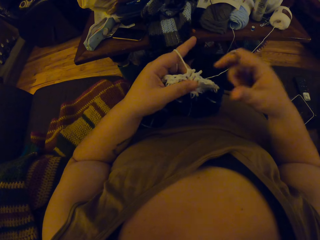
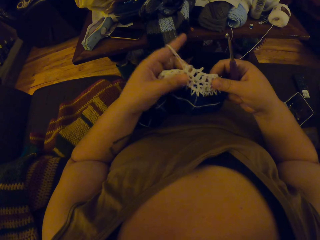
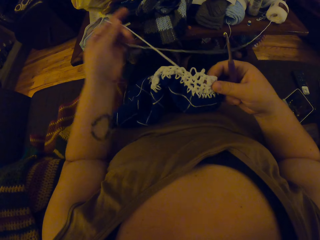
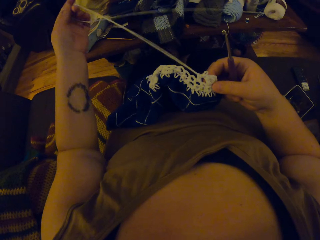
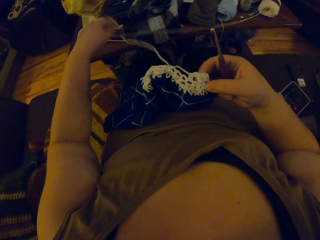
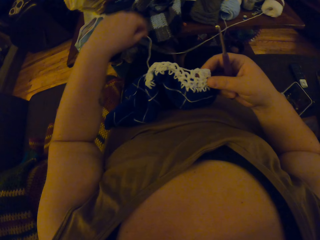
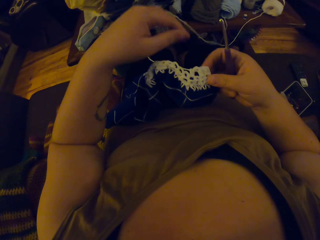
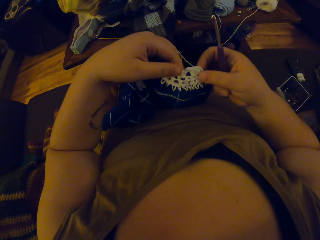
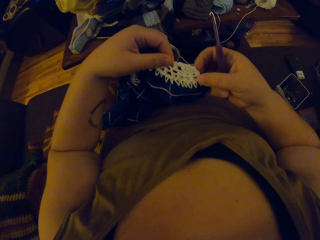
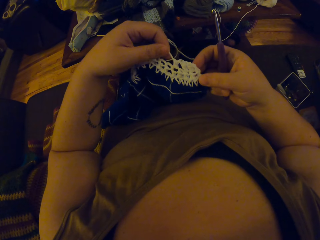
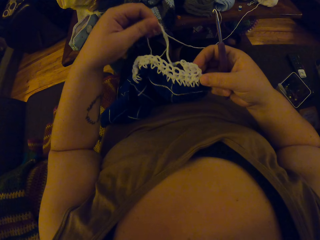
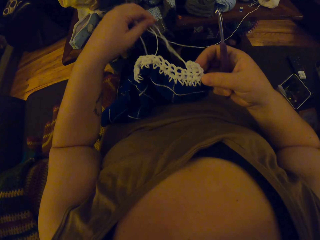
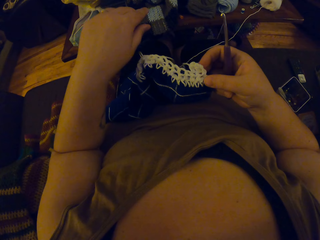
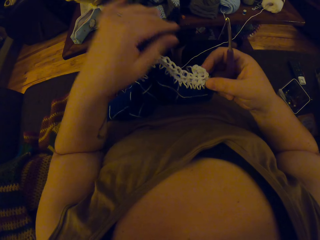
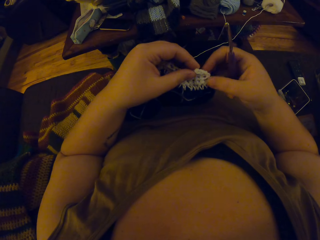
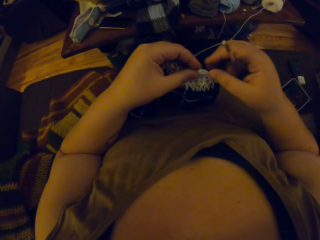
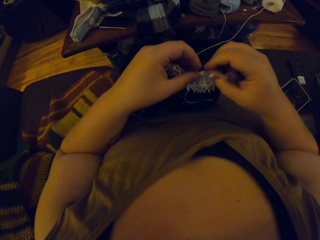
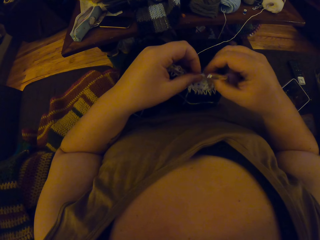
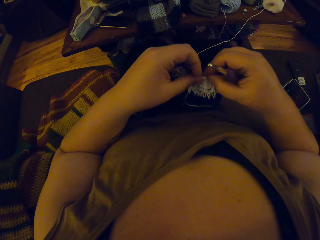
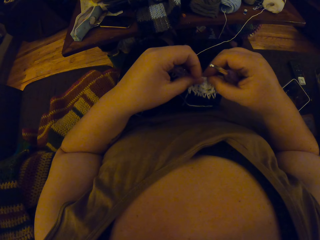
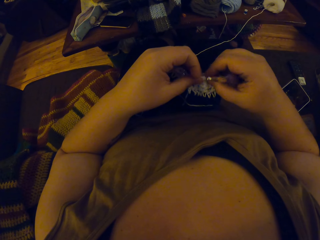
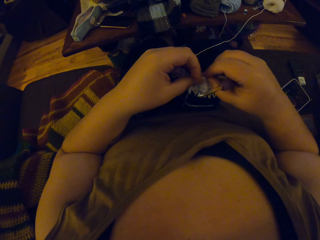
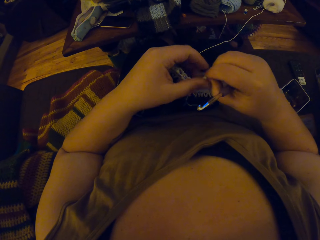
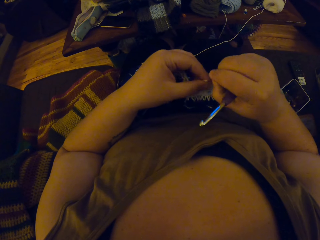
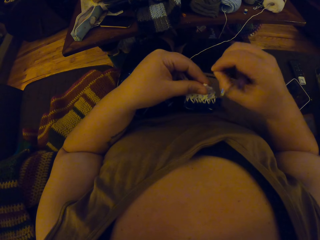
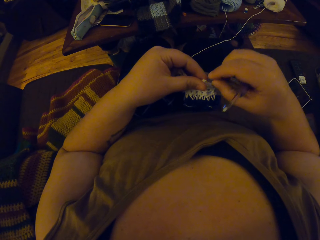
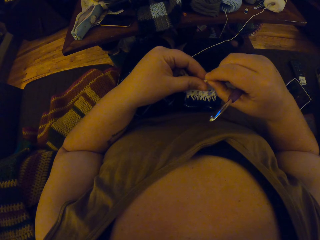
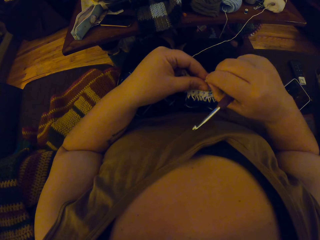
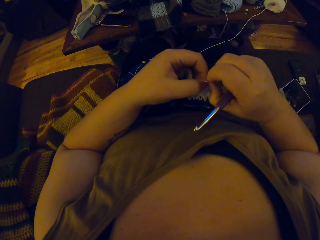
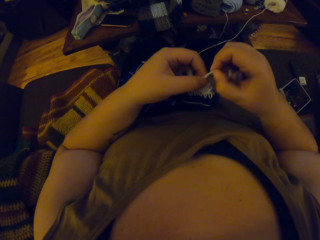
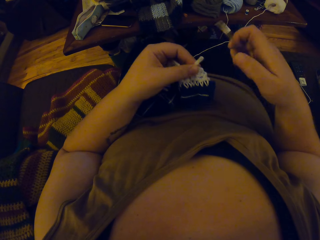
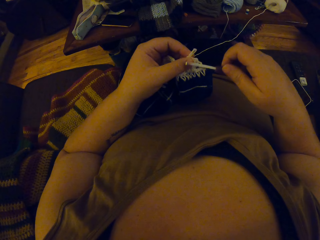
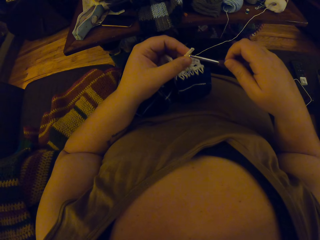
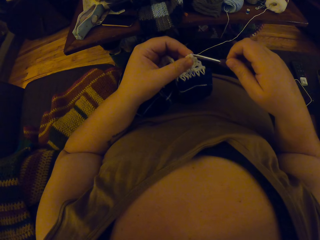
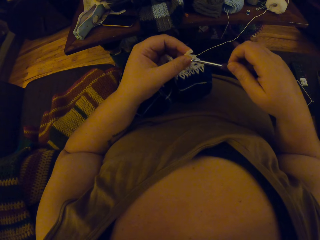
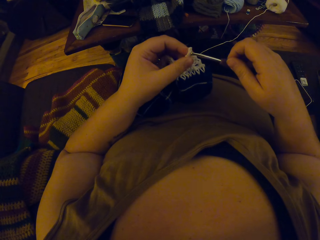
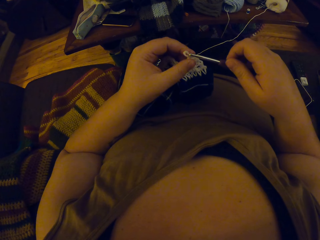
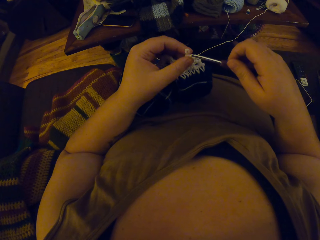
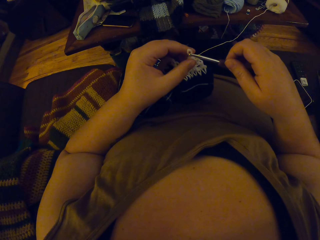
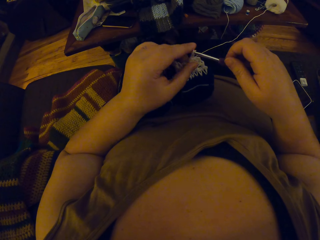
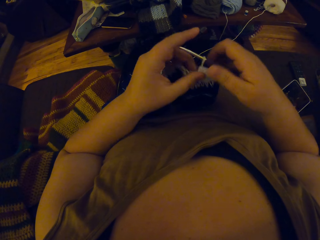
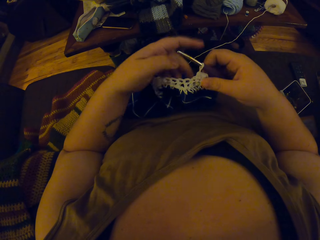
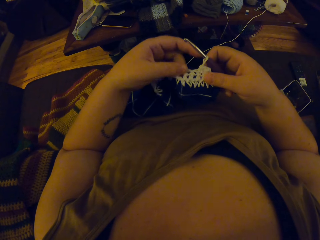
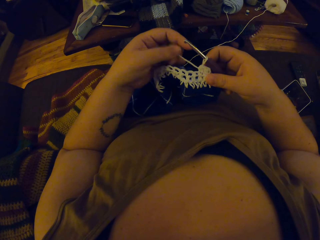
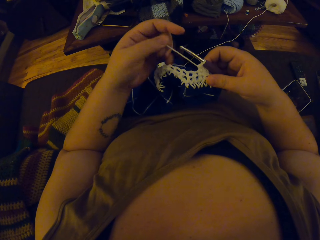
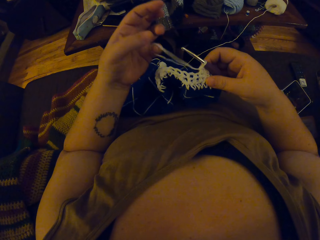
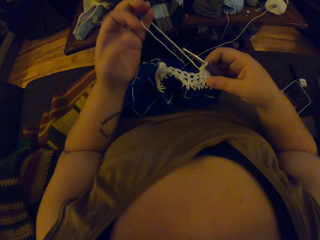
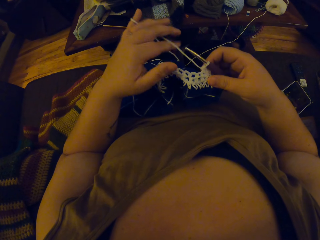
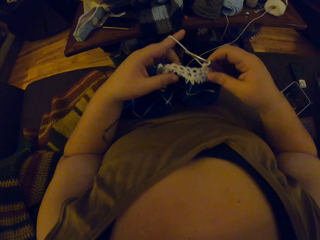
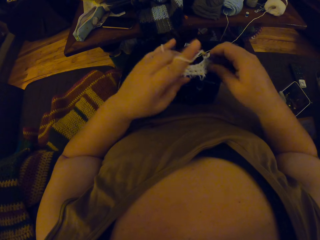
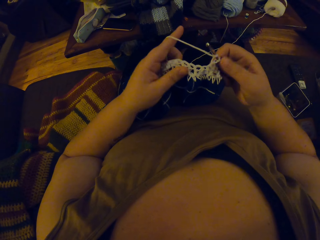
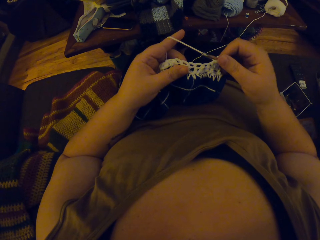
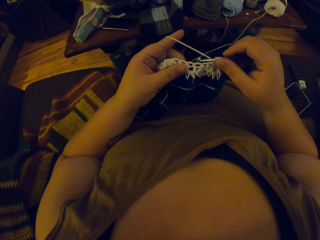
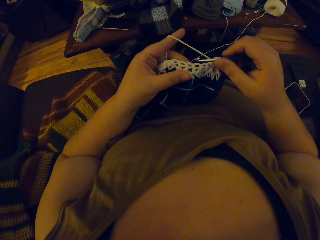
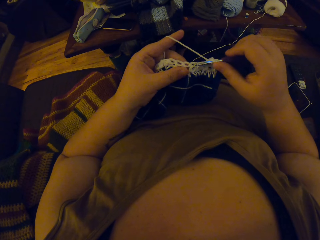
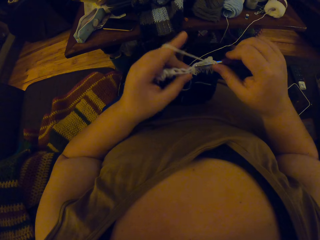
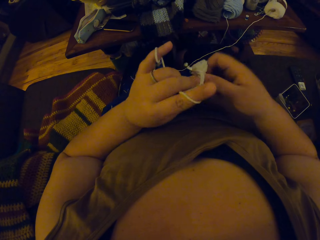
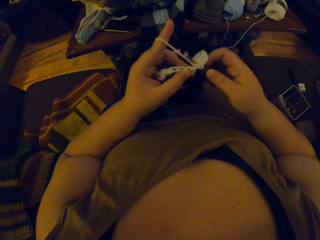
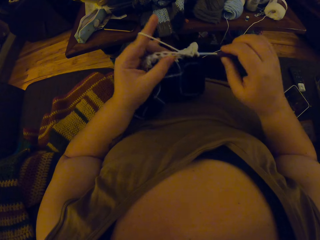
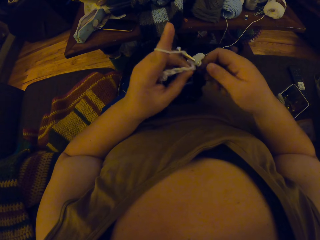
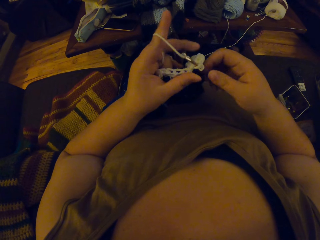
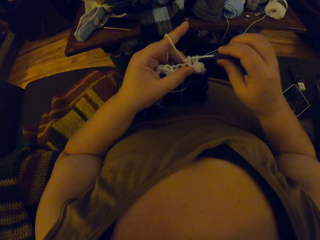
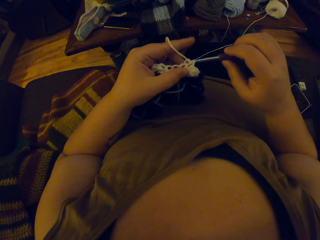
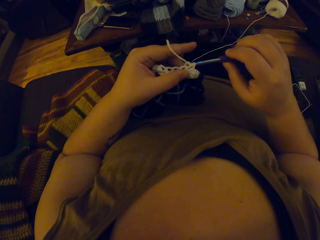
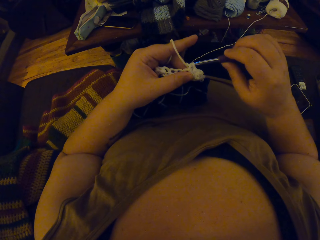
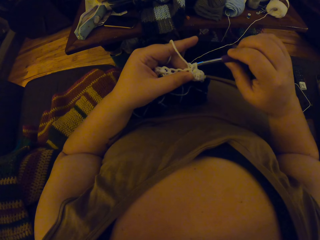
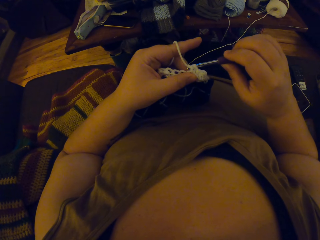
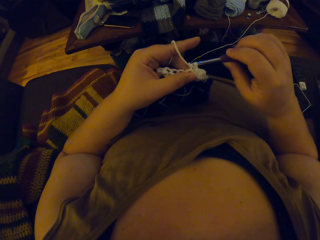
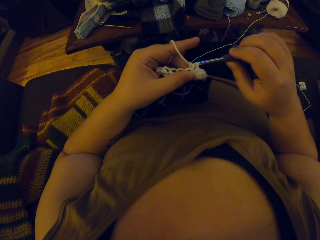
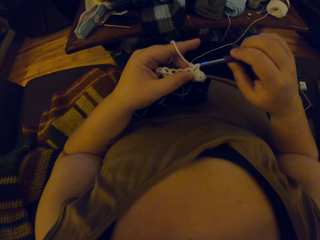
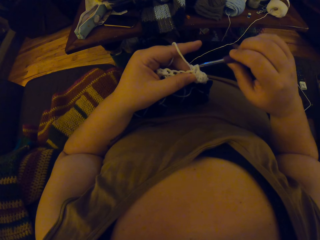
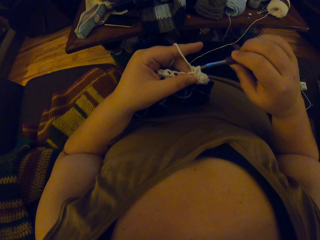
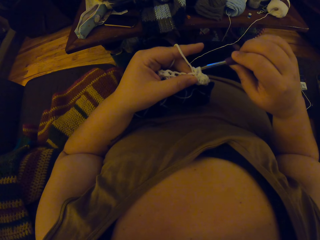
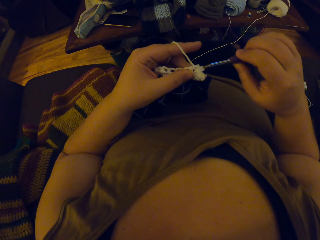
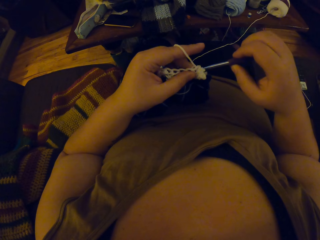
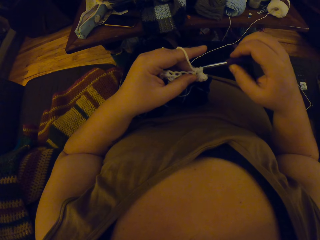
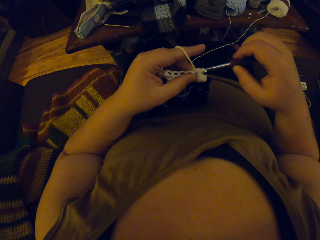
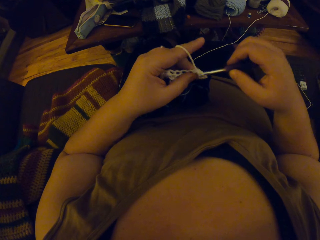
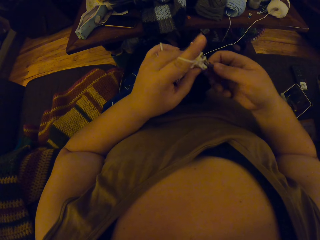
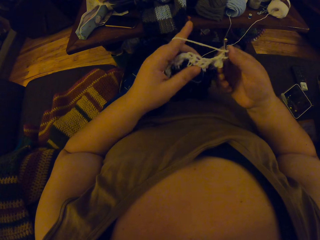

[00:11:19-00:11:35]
The camera wearer loosens the crocheted yarn. They pull a knitting thread from a piece of knitted fabric. They untangle the yarn. They knit the piece of fabric with a knitting needle.

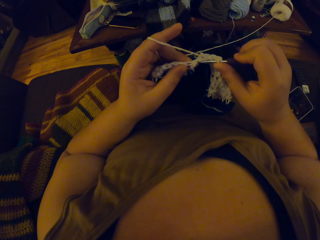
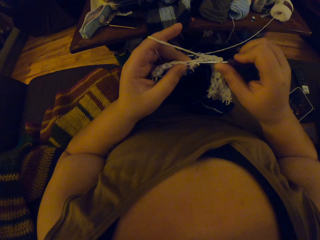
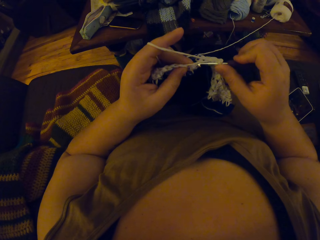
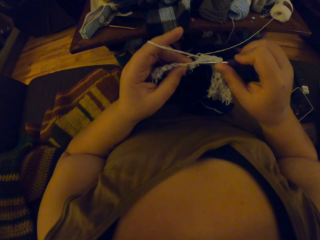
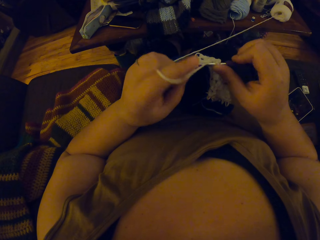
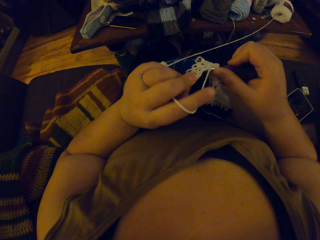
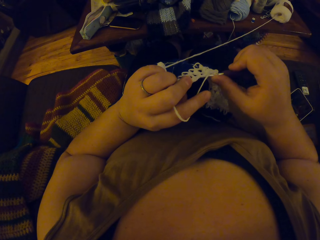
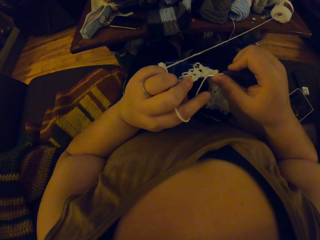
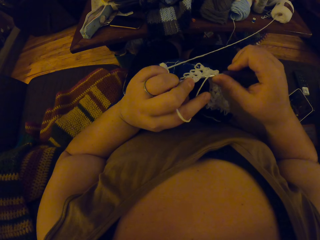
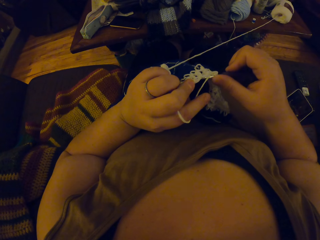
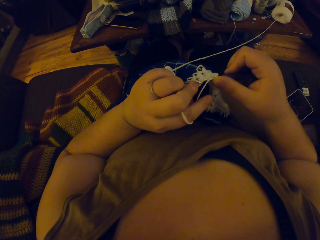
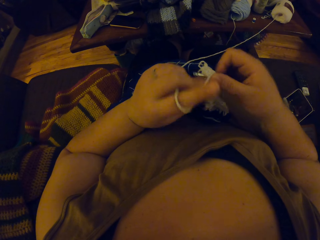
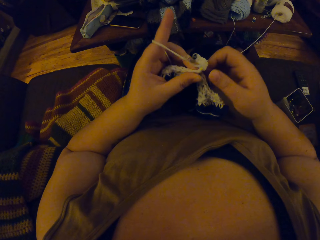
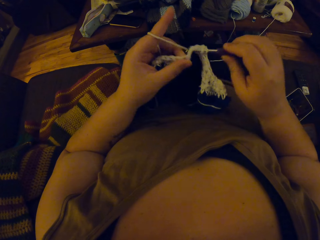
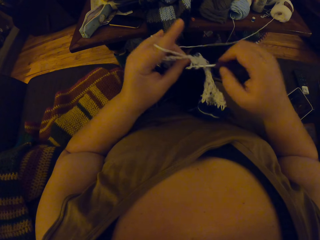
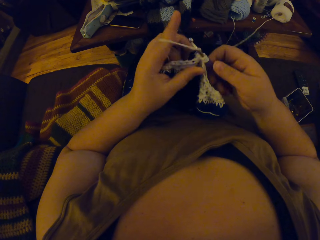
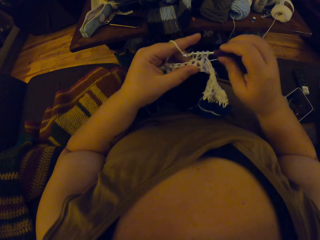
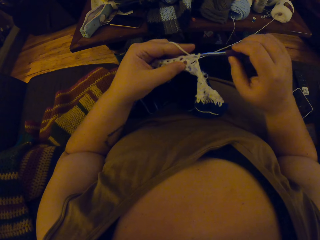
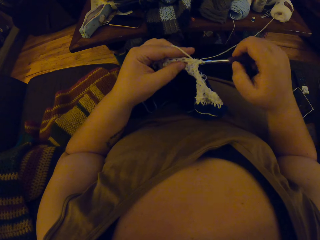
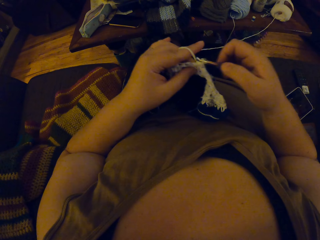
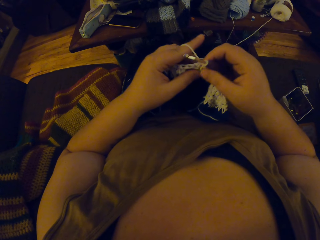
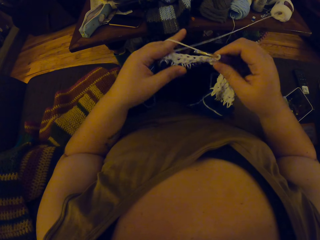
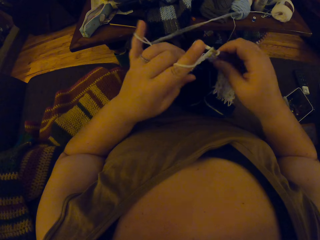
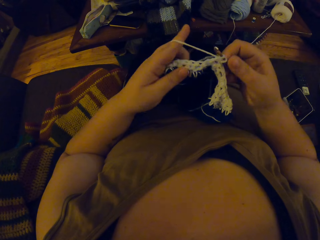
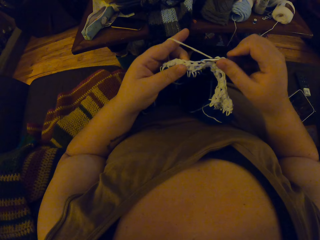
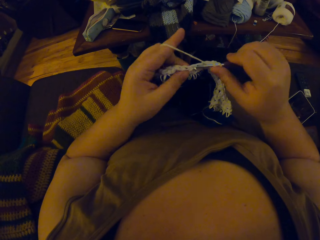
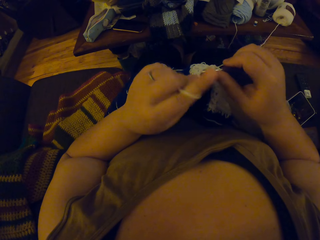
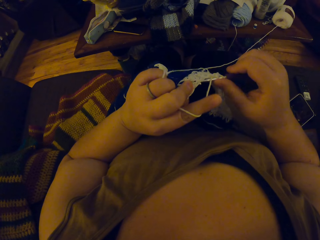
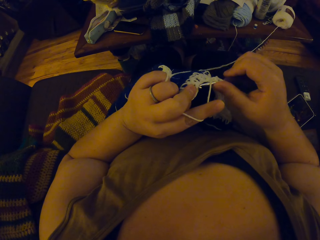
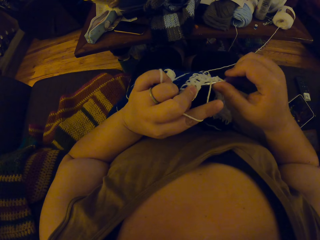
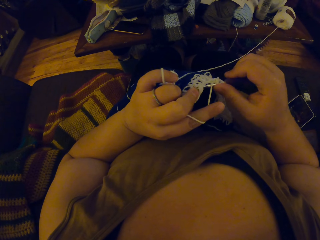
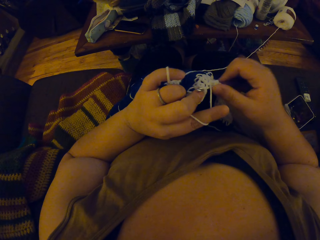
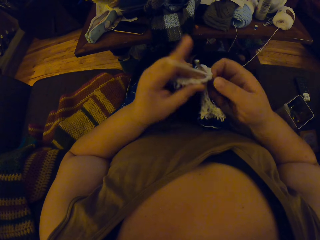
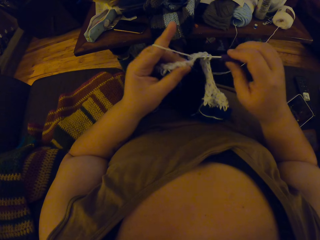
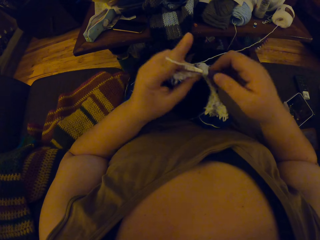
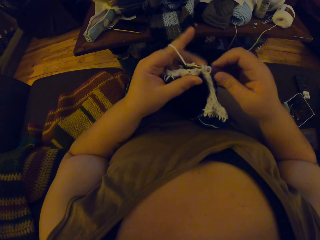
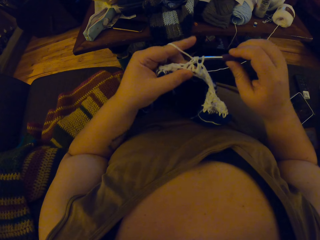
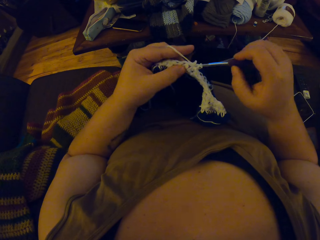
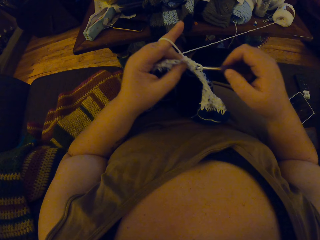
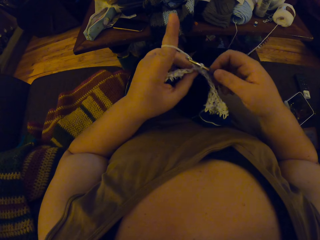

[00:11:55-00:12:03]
The camera wearer adjusts a piece of knitted fabric on a lap. They knit the piece of fabric with a knitting needle.
